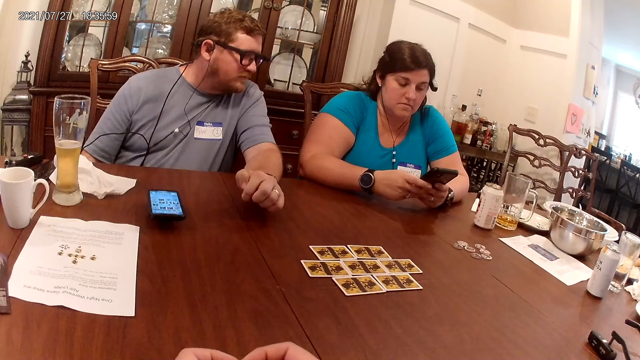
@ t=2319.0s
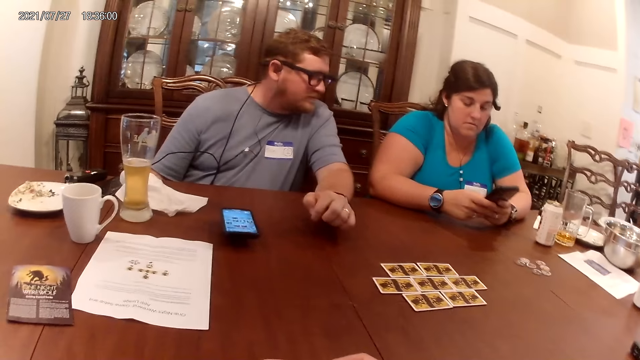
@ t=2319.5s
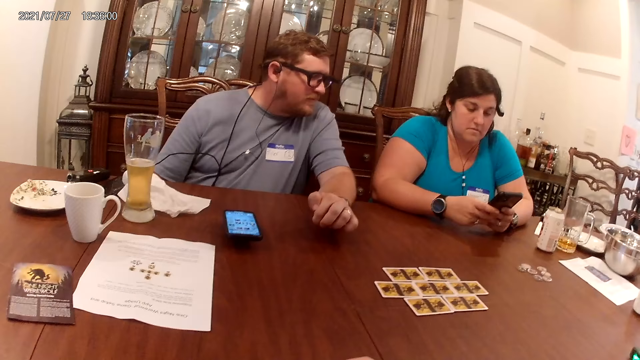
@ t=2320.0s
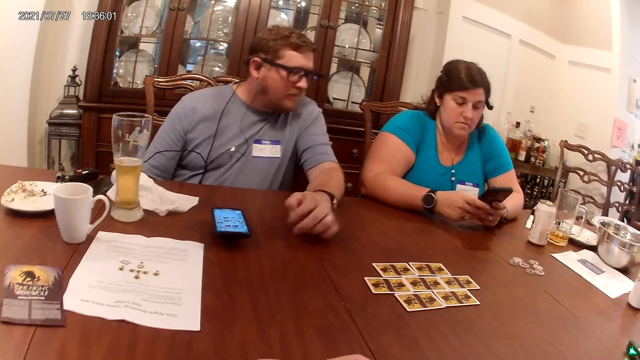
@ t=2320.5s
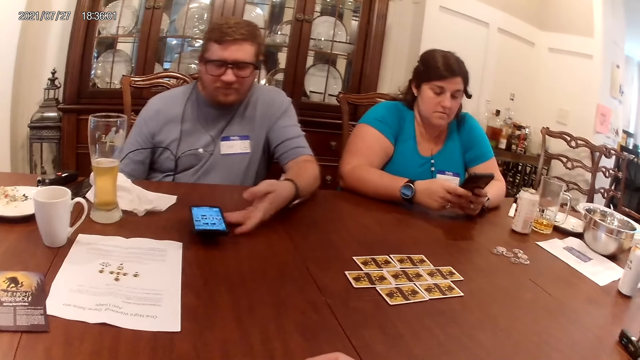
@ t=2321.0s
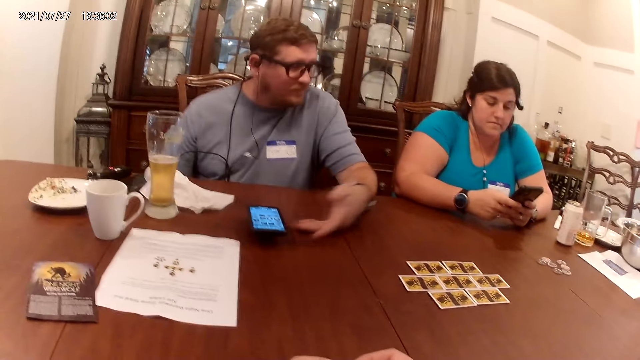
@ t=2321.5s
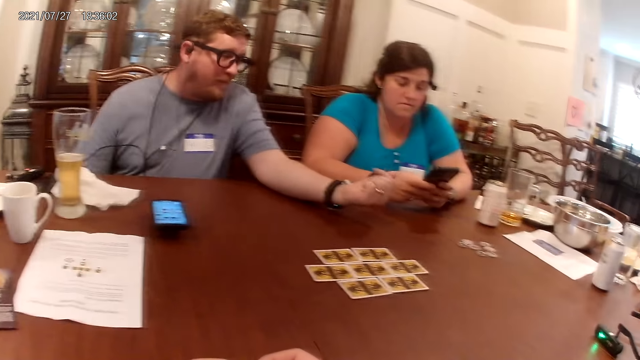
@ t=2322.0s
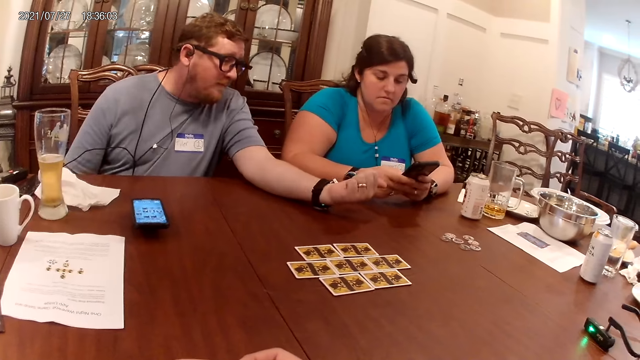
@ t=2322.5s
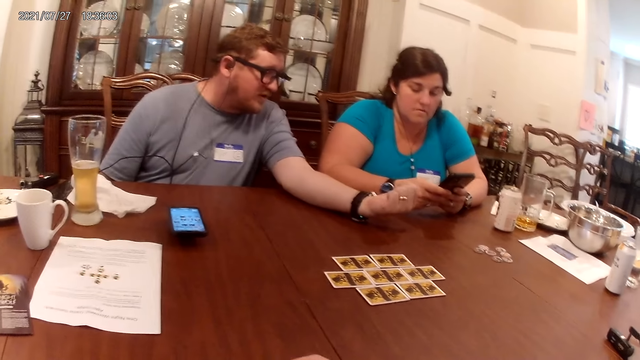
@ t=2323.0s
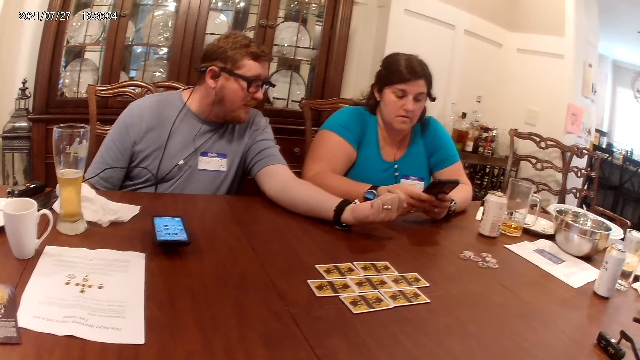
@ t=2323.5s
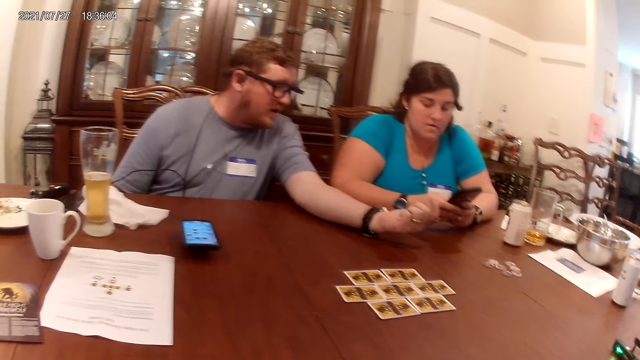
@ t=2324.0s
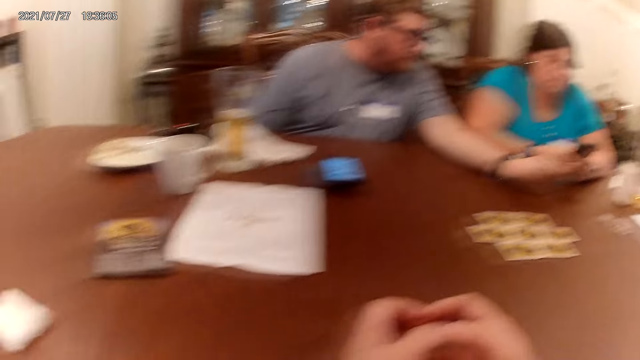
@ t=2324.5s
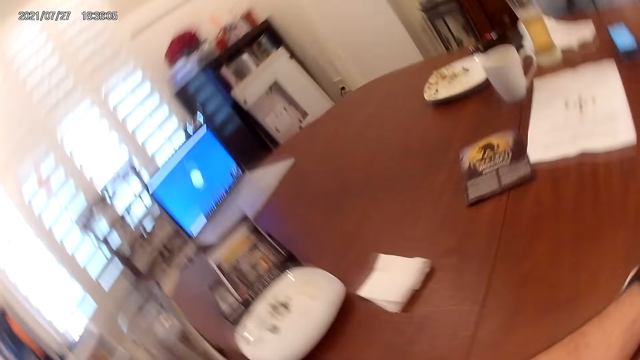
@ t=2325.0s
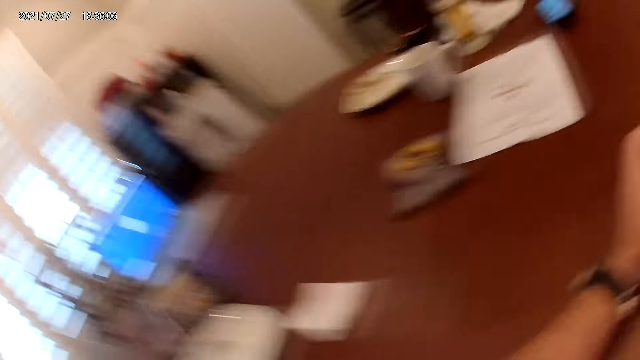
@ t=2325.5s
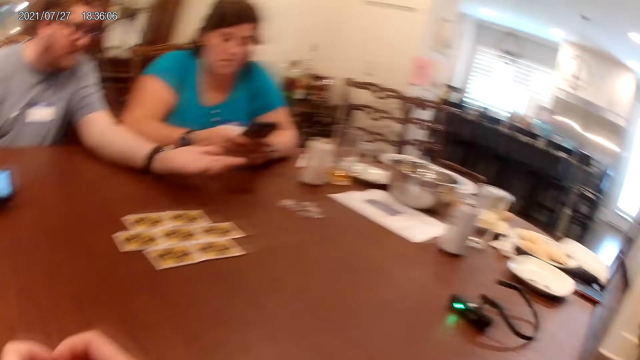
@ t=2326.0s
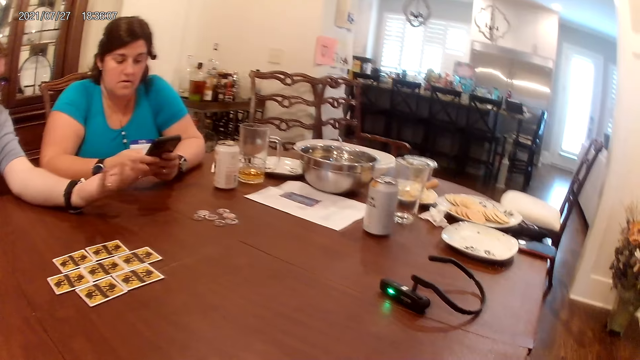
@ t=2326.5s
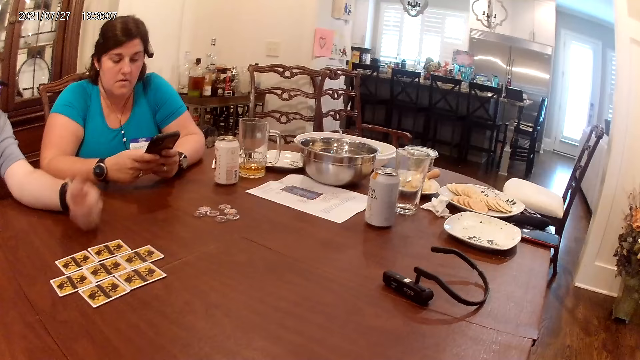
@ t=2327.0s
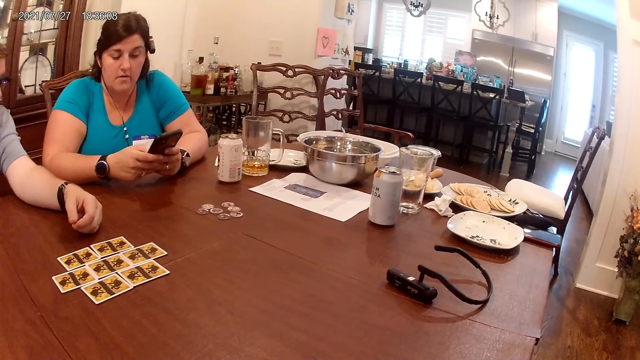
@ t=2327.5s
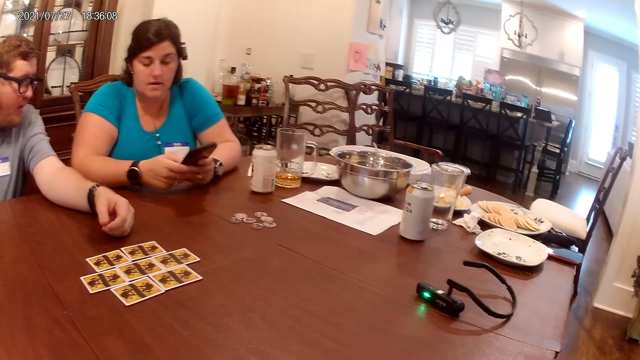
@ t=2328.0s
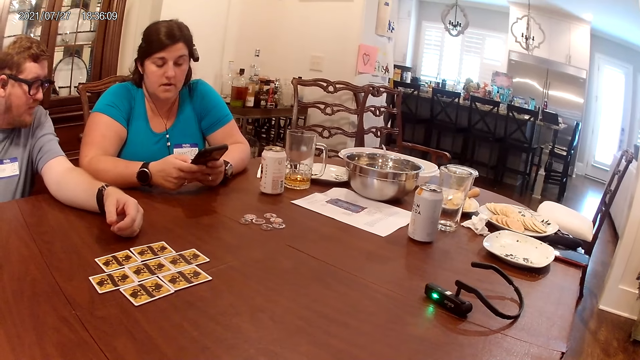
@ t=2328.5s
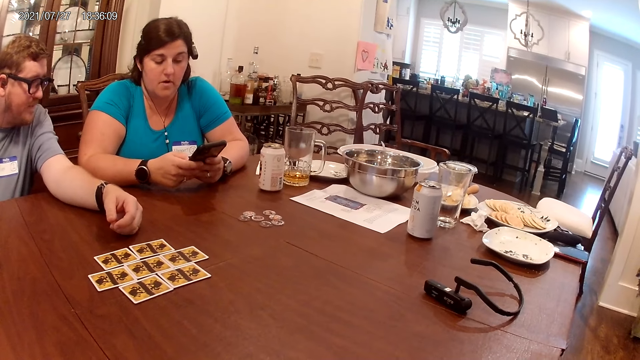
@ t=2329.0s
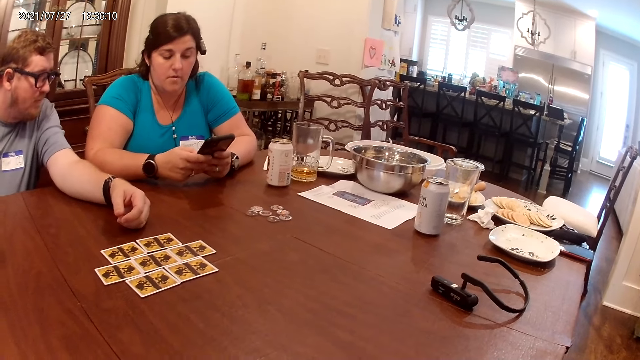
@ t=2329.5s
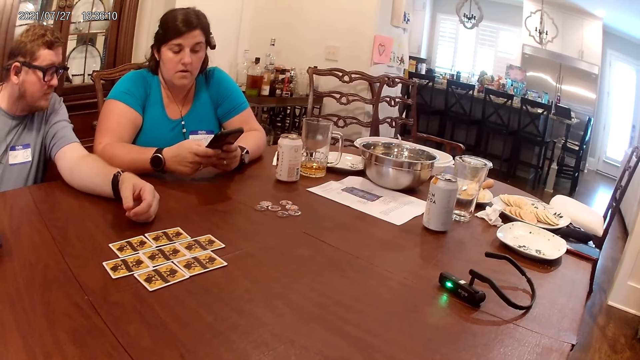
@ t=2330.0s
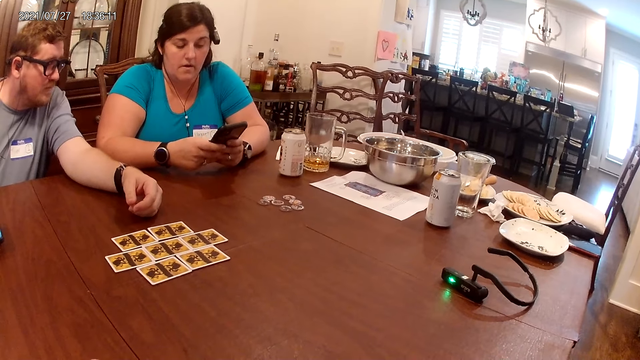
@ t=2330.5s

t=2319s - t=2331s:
The man leans towards the woman and interacts with the woman.

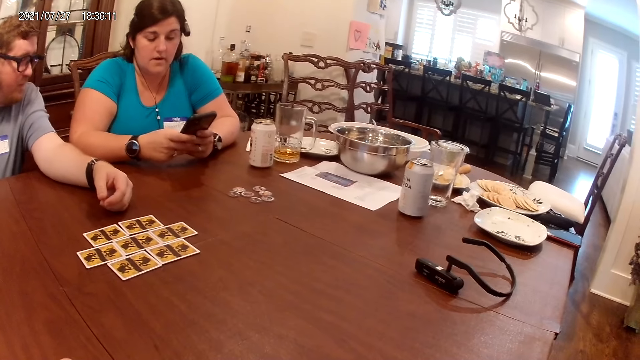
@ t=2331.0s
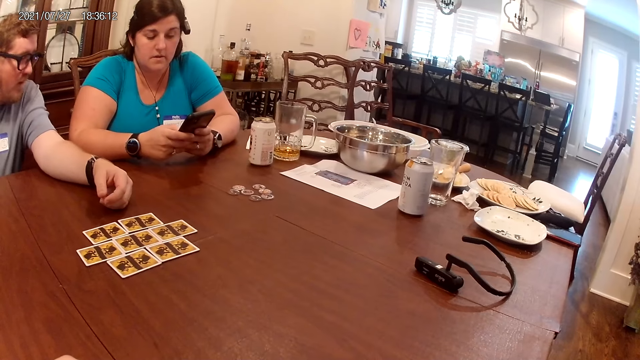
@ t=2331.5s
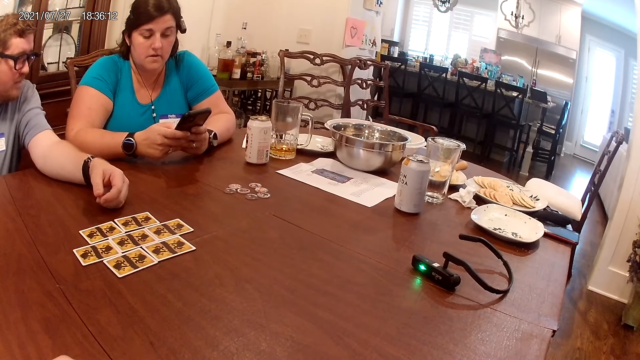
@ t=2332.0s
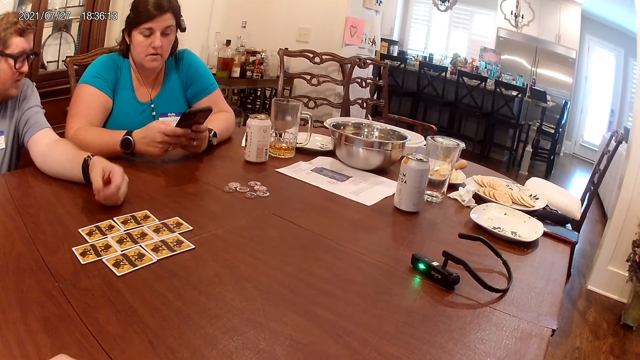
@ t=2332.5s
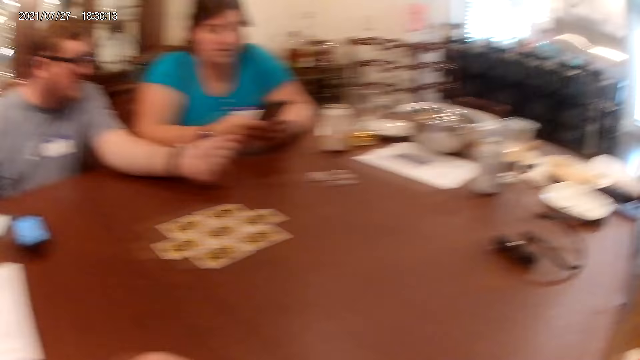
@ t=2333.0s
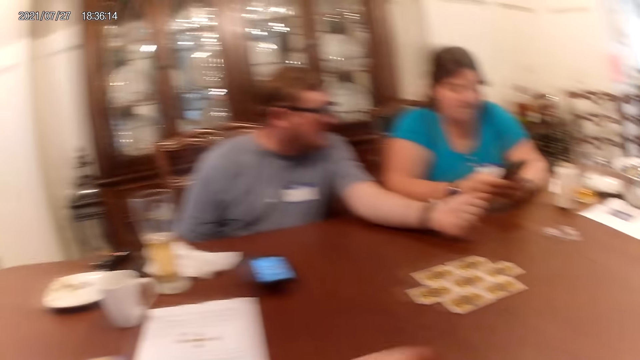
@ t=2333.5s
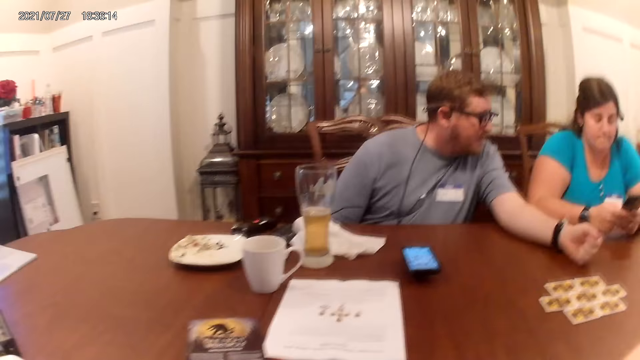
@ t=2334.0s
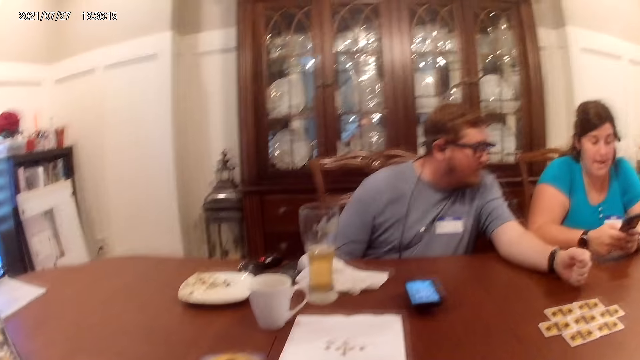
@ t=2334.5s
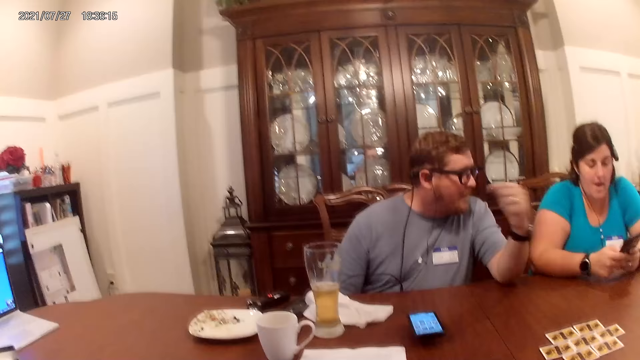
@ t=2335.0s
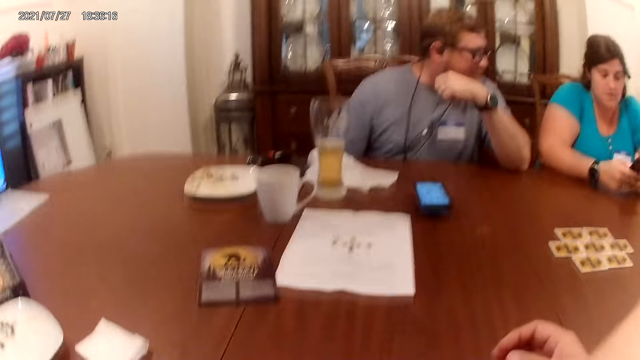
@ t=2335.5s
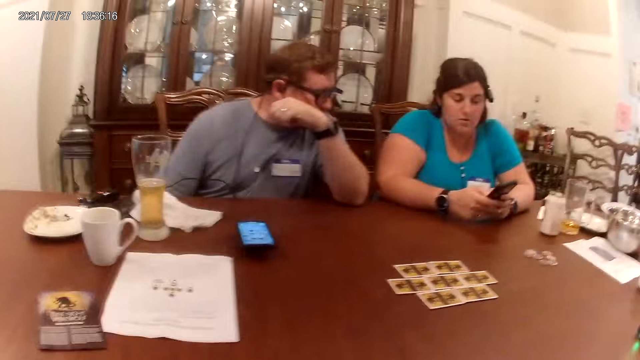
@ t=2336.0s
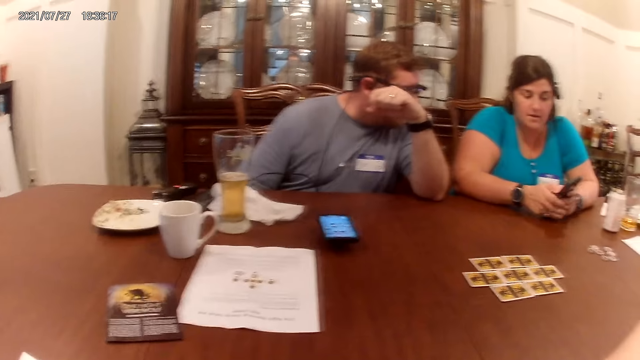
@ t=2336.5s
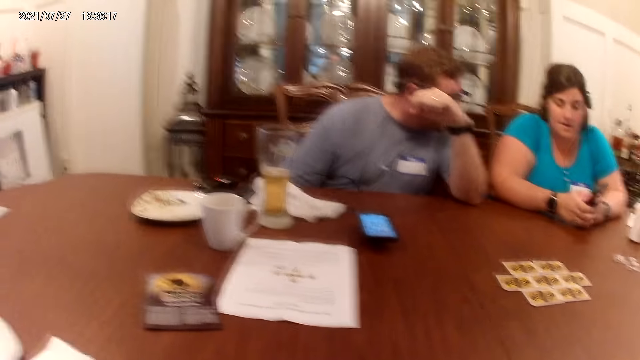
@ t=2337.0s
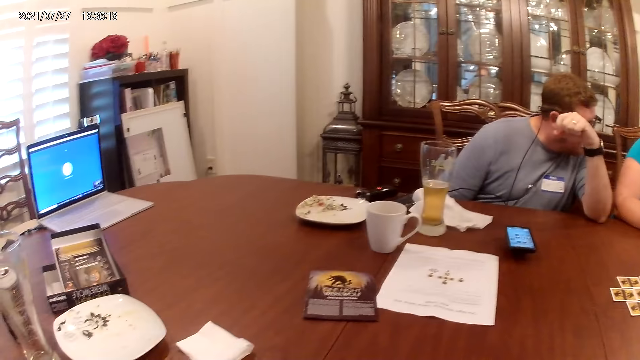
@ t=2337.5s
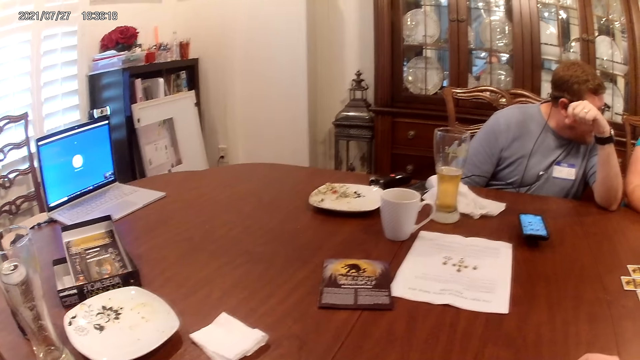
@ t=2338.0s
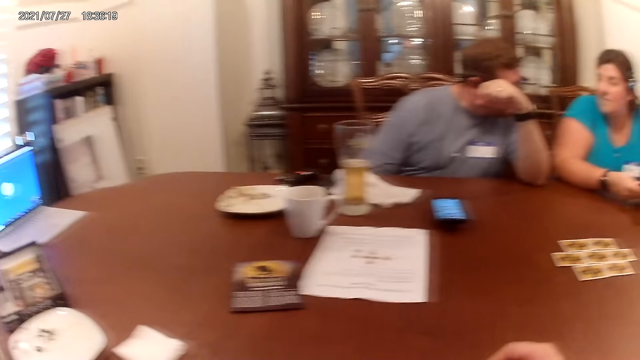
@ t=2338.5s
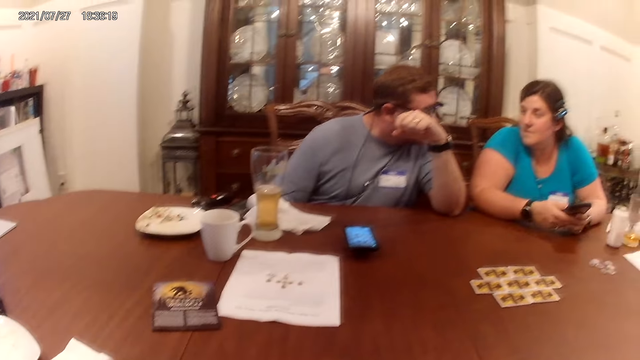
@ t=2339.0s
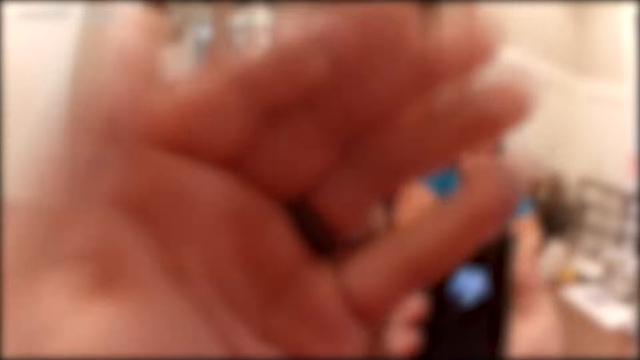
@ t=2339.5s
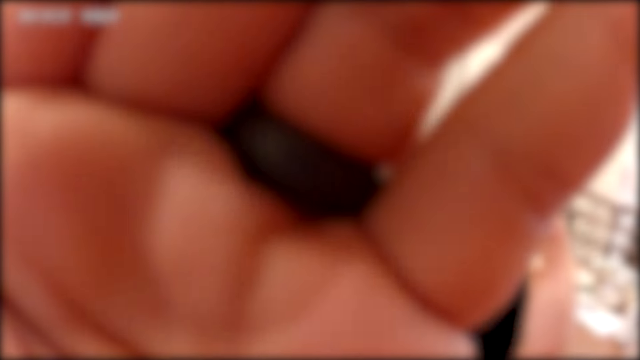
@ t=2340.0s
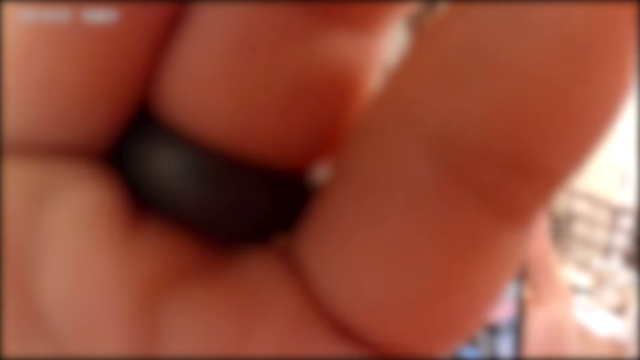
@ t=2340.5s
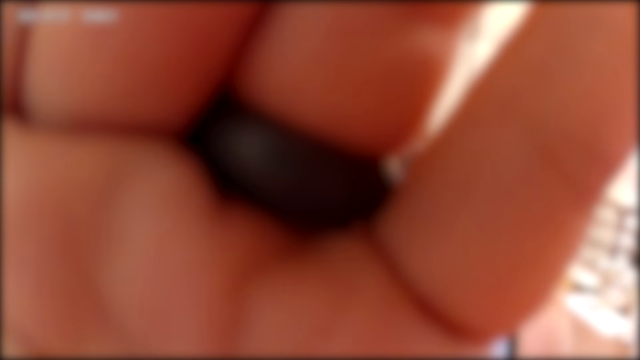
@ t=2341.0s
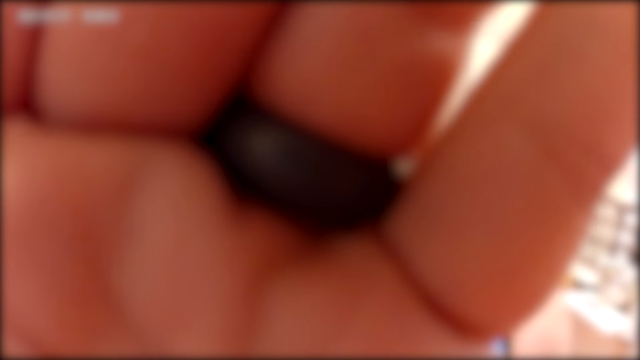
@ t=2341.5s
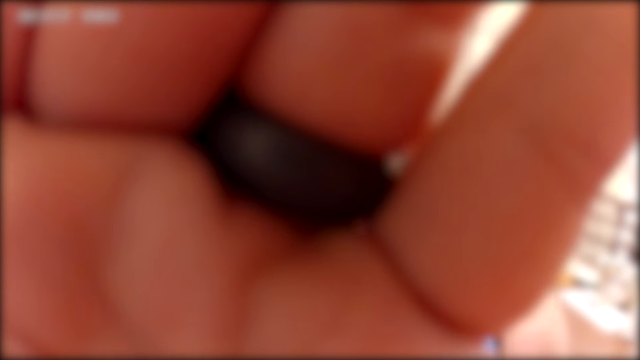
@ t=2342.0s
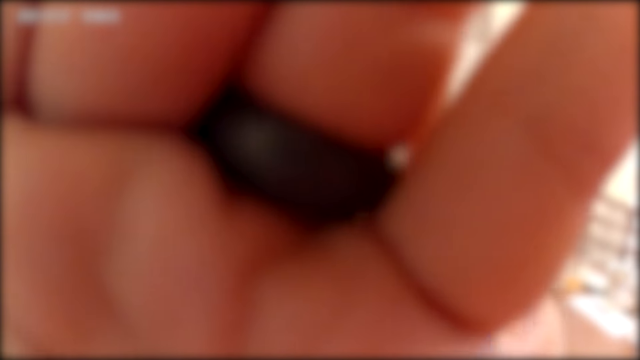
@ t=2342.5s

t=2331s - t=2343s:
The camera wearer raises his hand.
